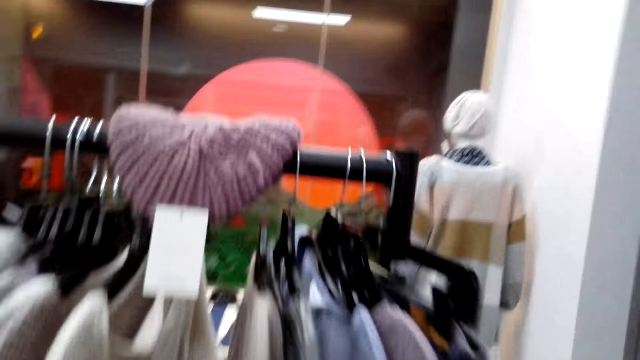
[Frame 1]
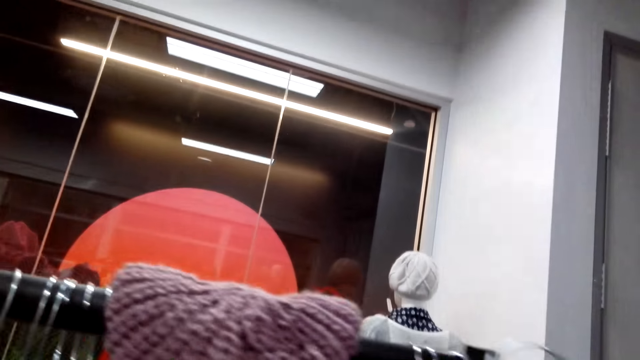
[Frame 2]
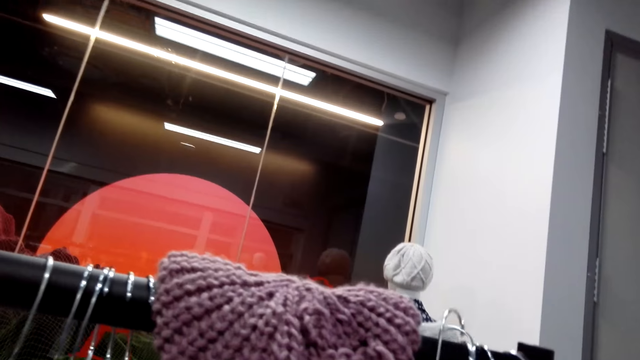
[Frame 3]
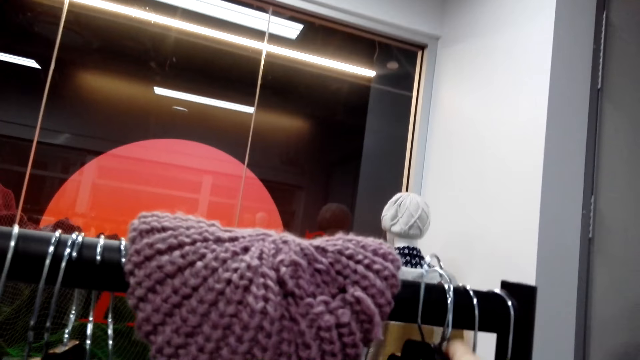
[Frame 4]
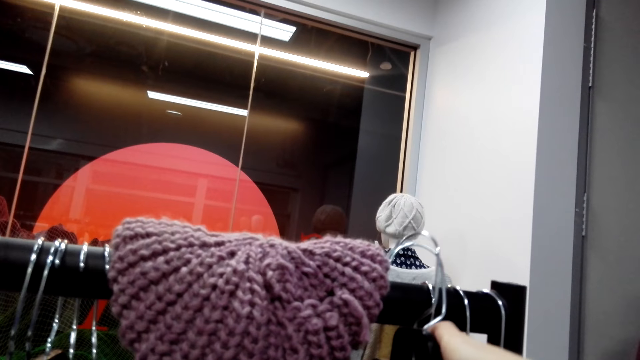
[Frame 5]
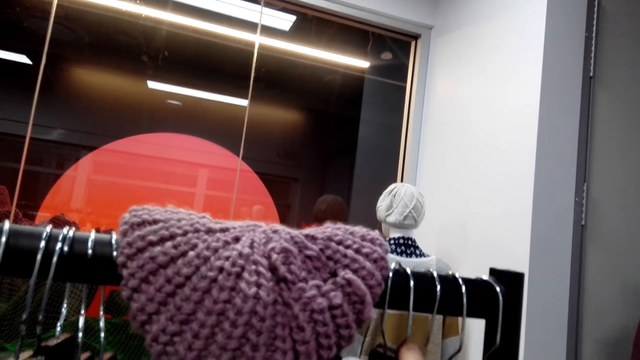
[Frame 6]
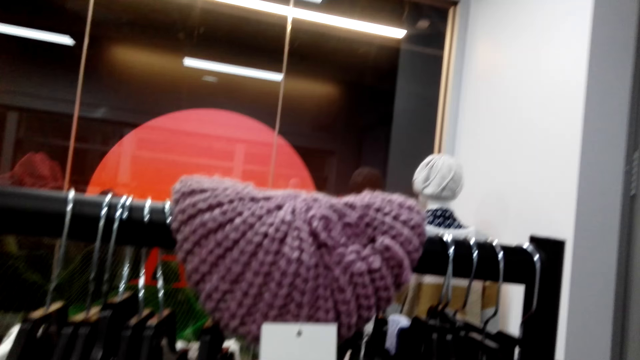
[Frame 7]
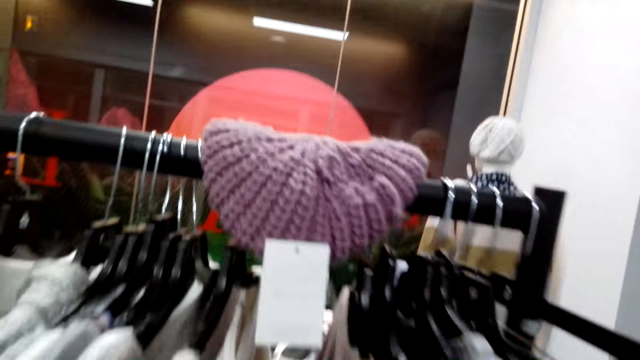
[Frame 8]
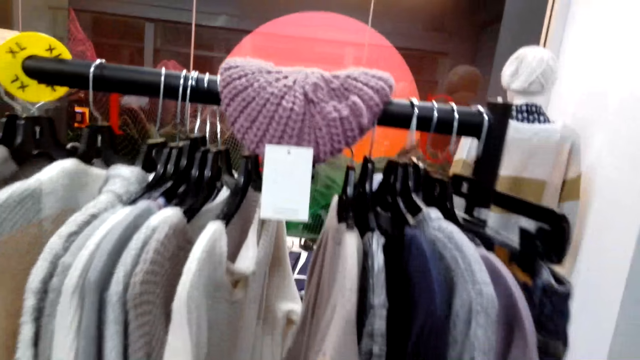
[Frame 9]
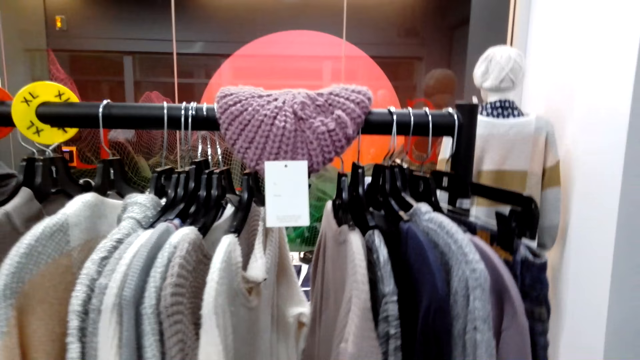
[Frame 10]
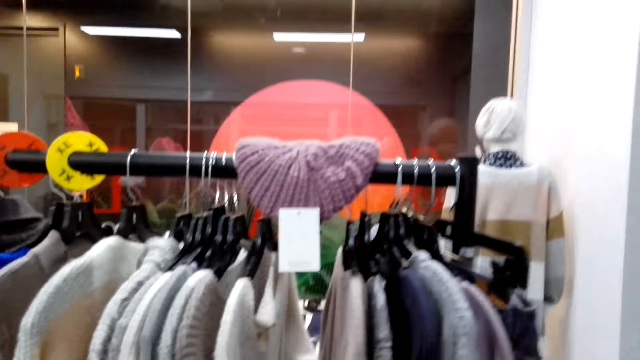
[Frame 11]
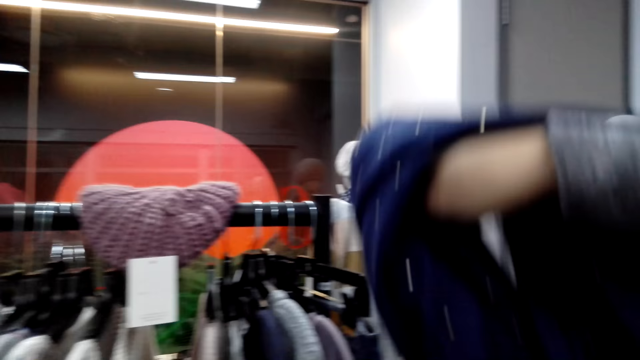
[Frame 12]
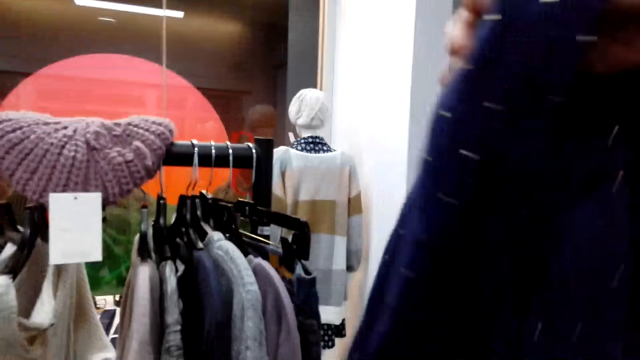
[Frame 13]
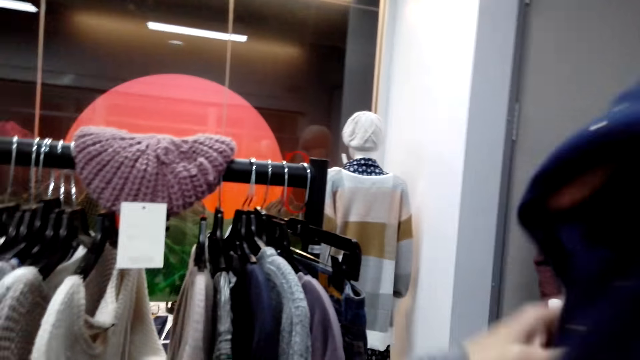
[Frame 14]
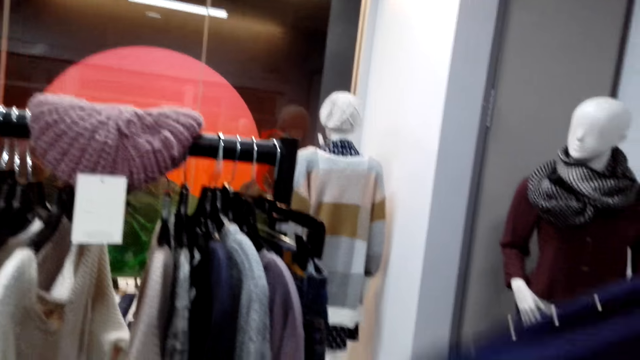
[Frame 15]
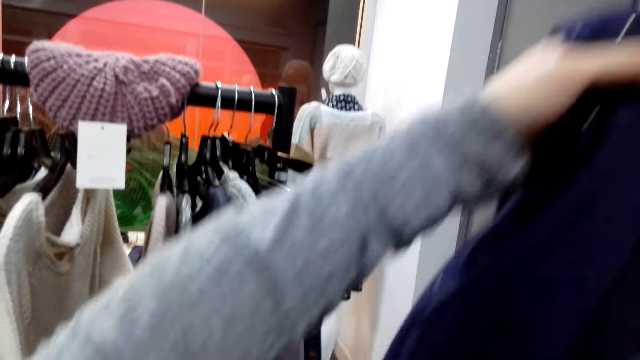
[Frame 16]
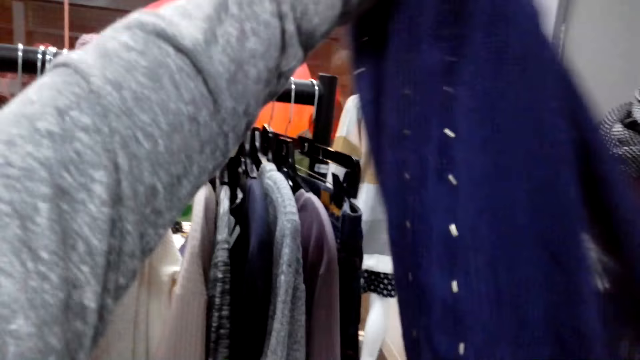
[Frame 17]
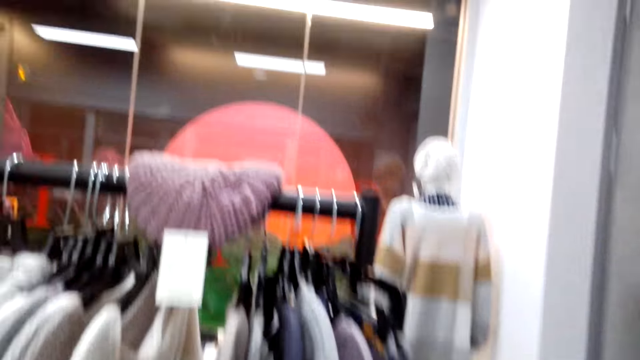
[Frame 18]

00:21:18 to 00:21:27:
The camera wearer puts back the cloth in a hanging bar. They lift the cloth. They fold the scarf.

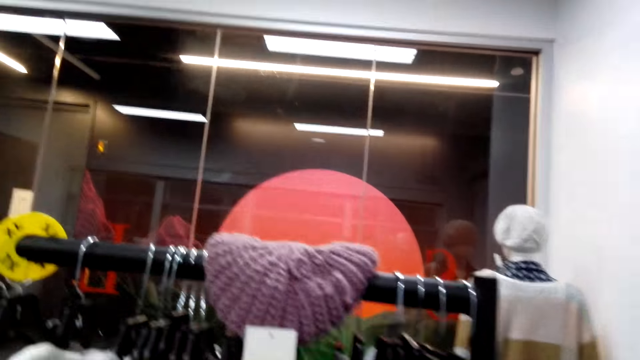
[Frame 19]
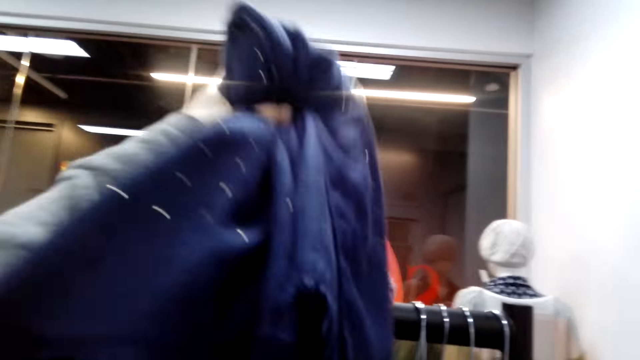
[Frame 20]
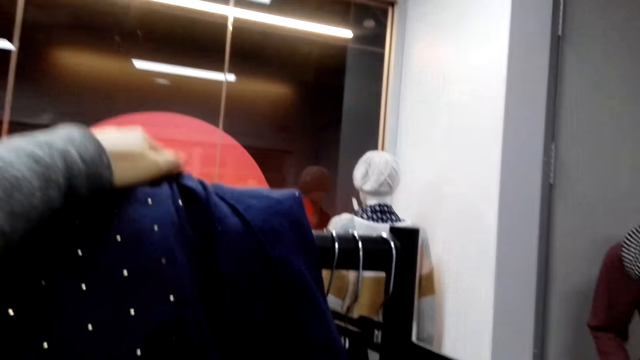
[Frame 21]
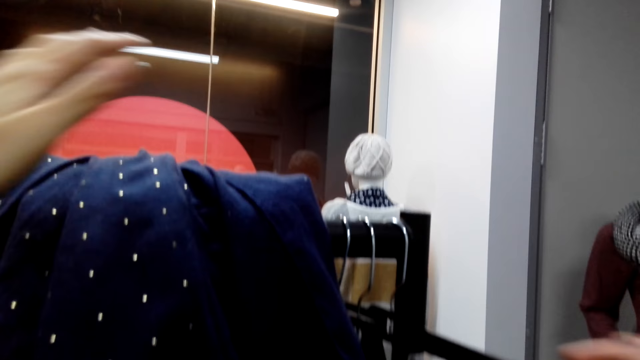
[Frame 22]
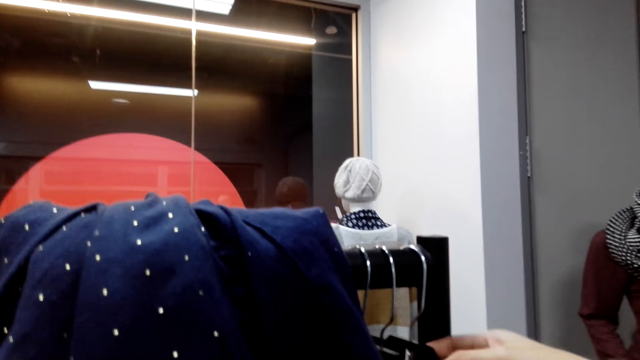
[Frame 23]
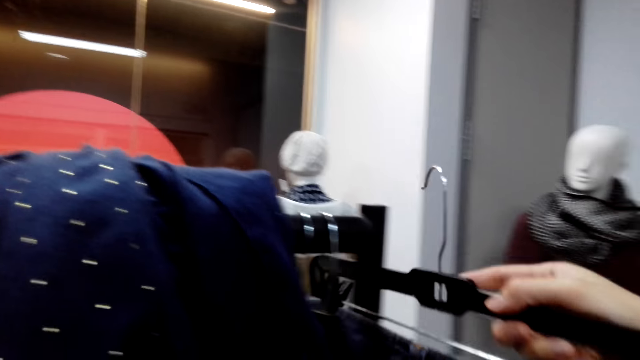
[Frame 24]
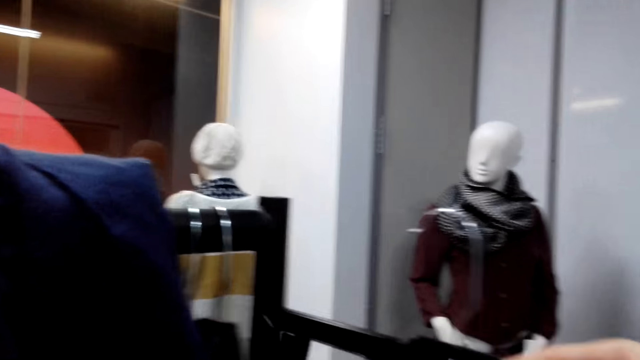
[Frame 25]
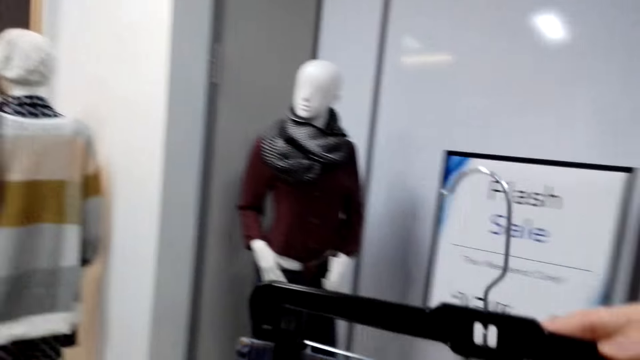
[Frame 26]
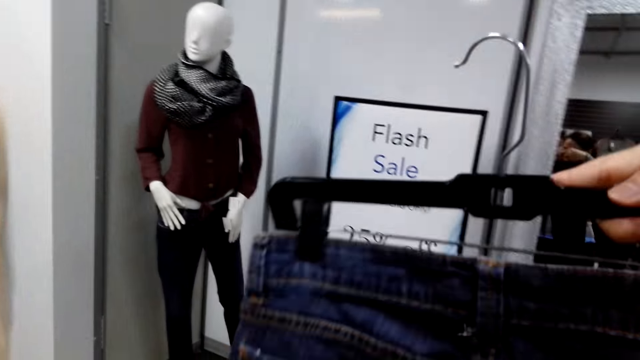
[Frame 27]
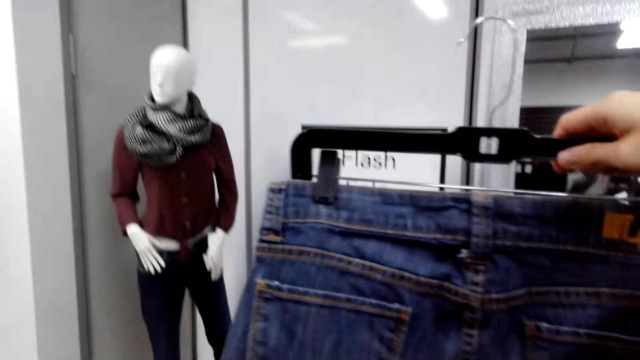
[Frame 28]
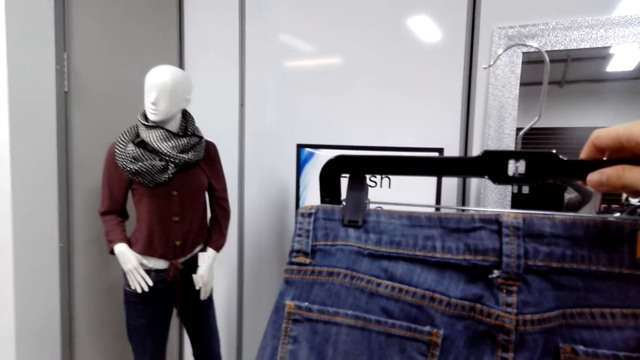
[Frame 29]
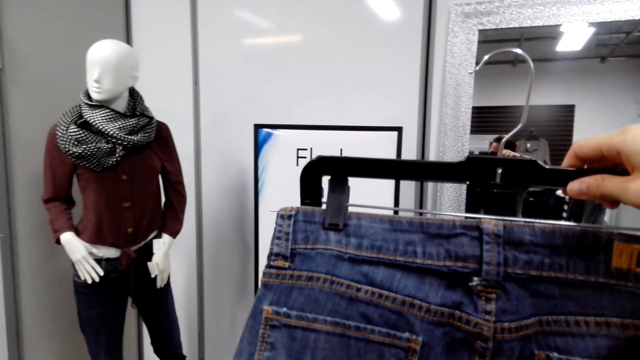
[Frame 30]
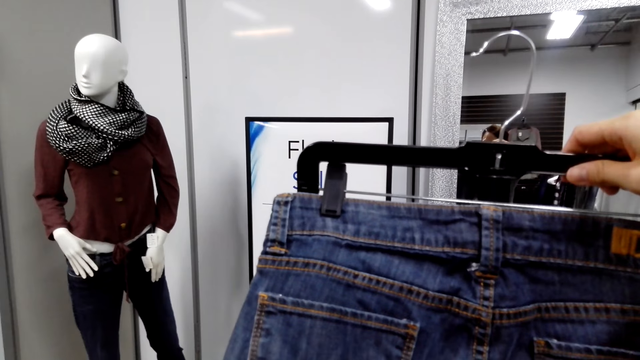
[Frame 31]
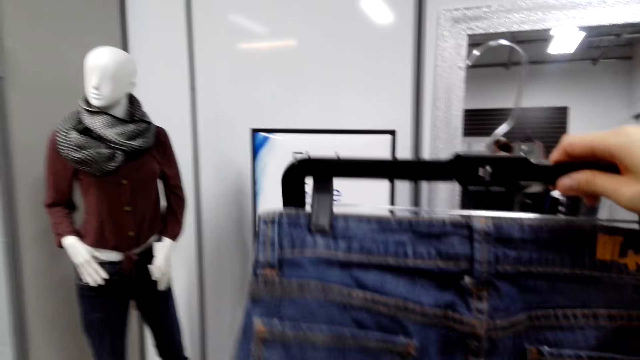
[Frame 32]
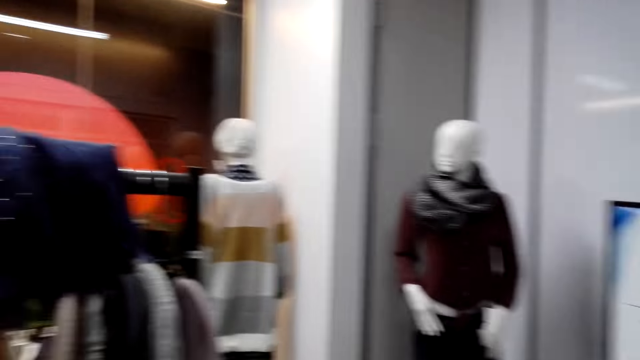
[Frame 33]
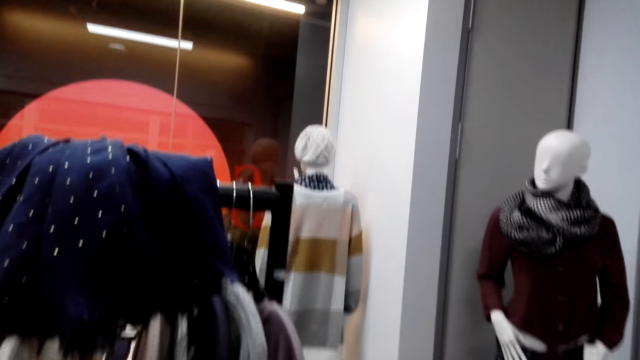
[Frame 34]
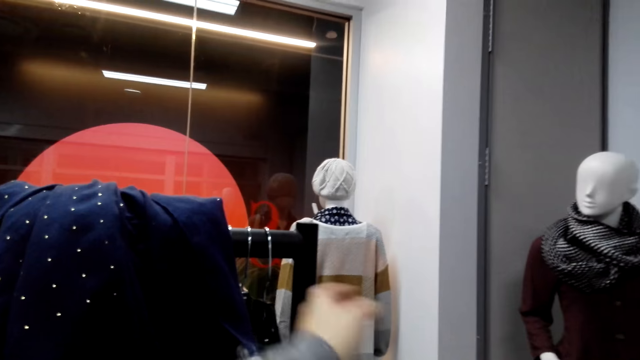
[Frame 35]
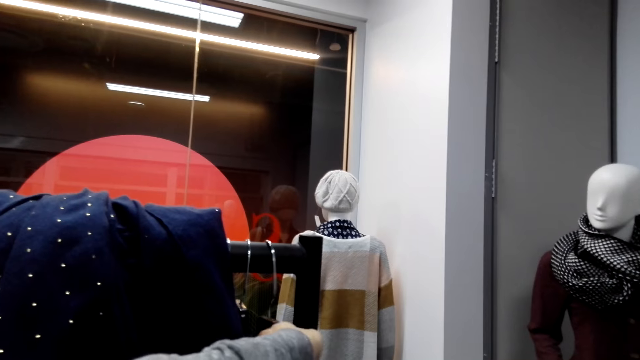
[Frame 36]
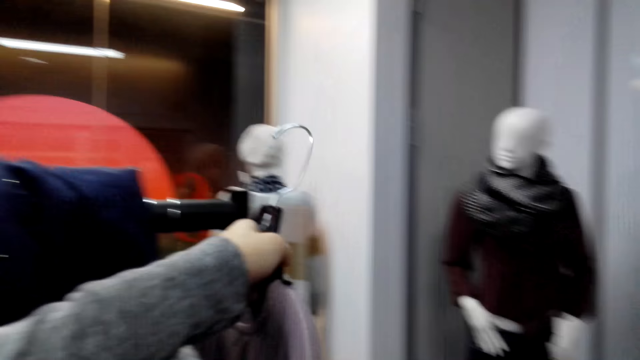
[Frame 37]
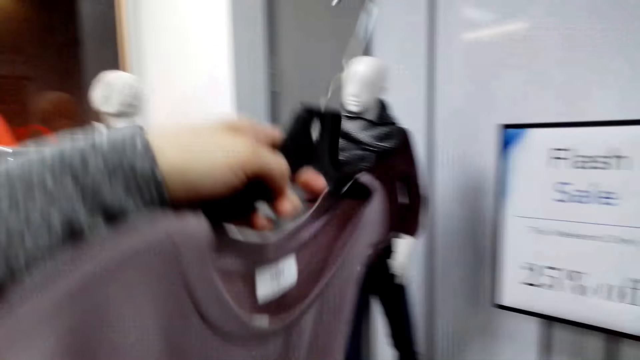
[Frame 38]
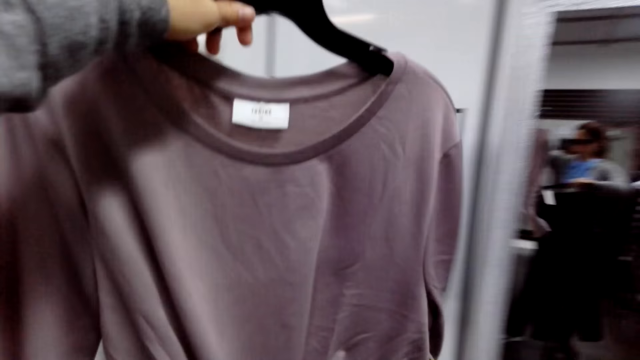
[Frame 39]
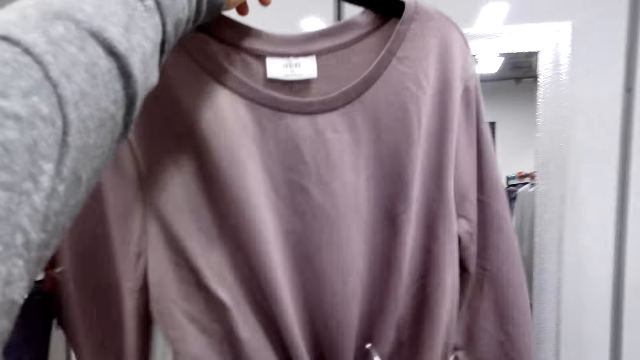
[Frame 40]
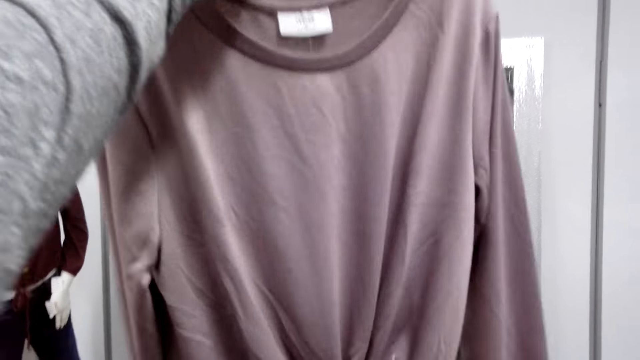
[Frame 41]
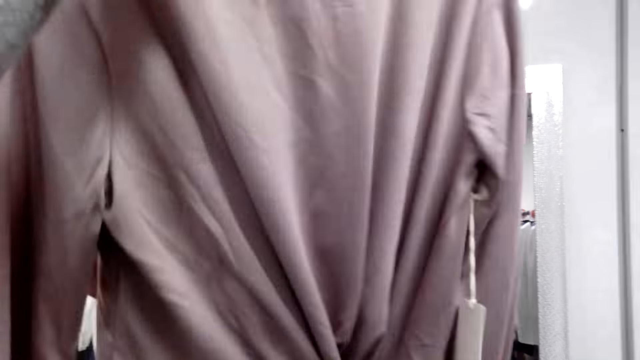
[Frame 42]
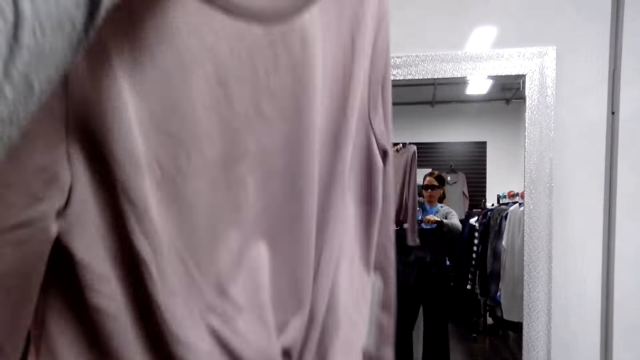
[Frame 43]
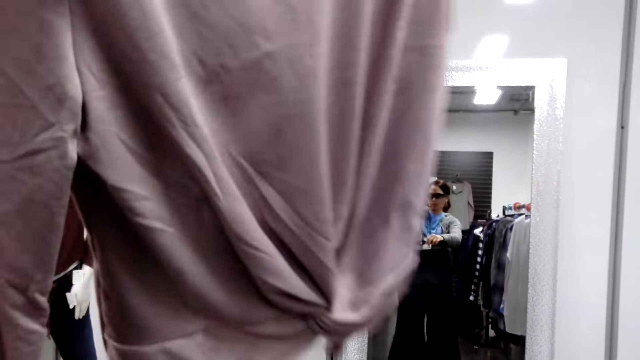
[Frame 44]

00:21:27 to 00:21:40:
The camera wearer puts the scarf on a hanging bar. They pick up jeans from the hanging bar. They look at the jeans. They lift the clothes. They pick up a cloth from the hanging bar. They lift the cloth.
